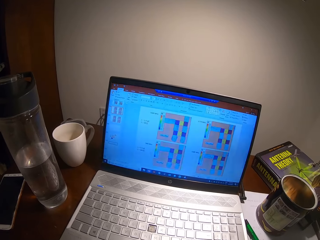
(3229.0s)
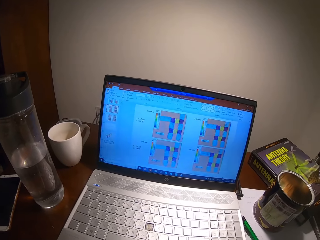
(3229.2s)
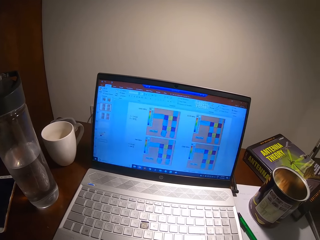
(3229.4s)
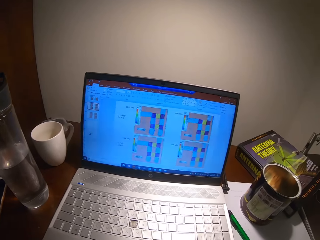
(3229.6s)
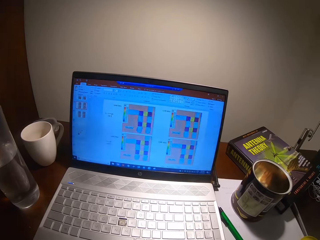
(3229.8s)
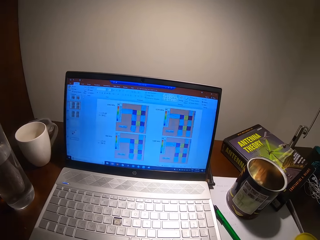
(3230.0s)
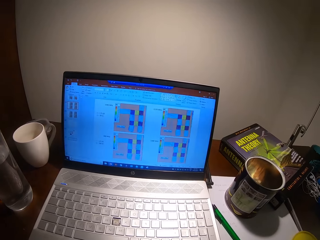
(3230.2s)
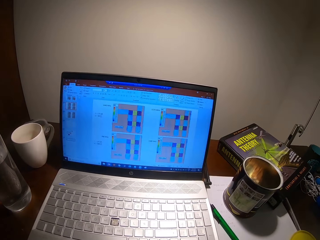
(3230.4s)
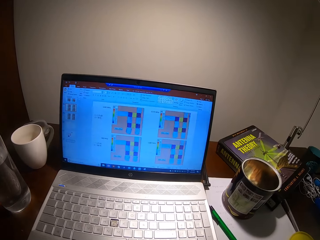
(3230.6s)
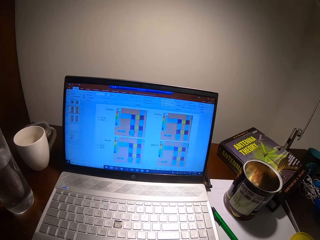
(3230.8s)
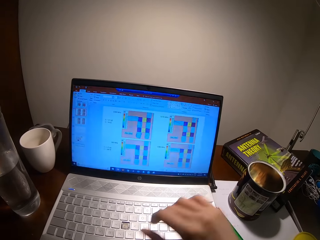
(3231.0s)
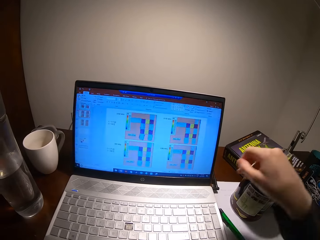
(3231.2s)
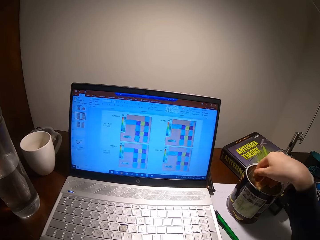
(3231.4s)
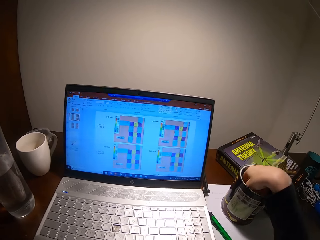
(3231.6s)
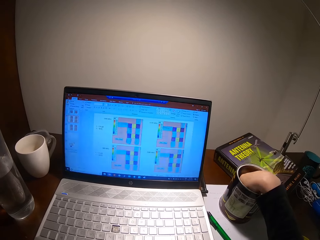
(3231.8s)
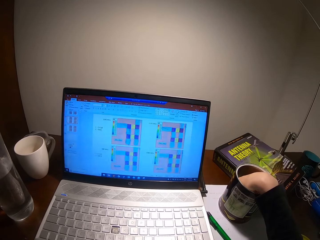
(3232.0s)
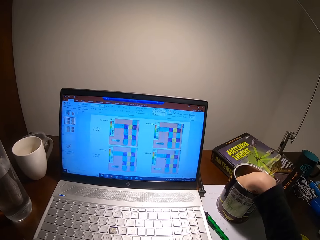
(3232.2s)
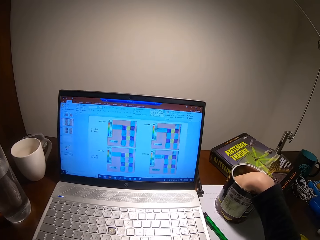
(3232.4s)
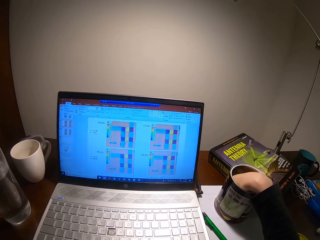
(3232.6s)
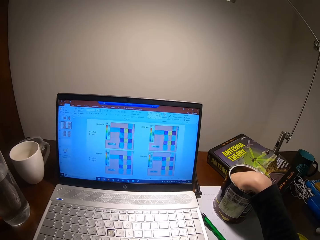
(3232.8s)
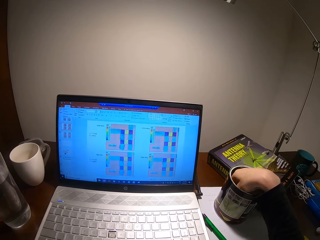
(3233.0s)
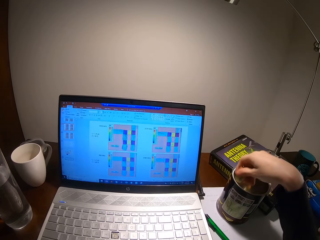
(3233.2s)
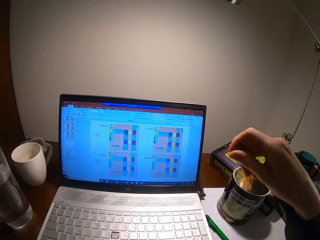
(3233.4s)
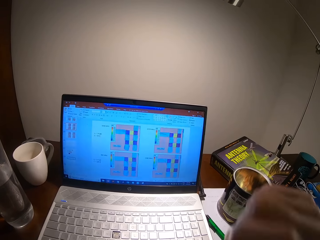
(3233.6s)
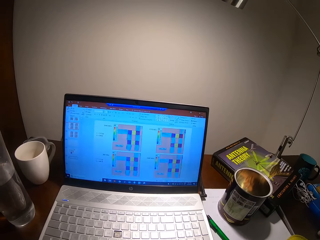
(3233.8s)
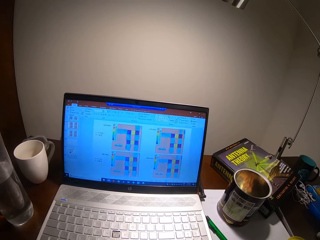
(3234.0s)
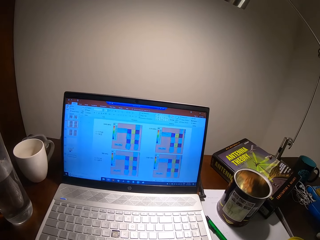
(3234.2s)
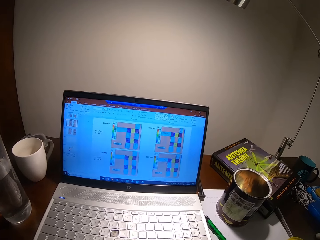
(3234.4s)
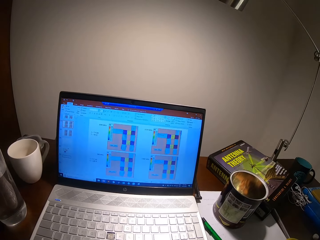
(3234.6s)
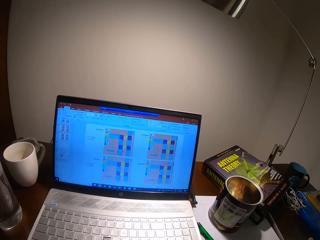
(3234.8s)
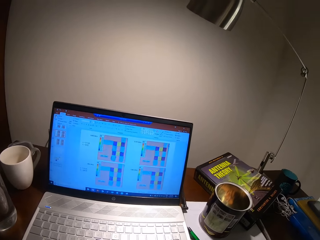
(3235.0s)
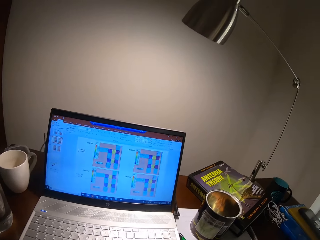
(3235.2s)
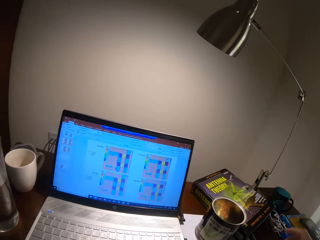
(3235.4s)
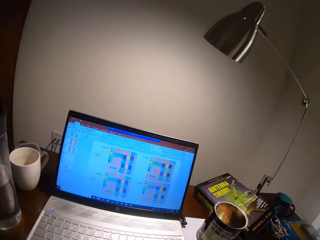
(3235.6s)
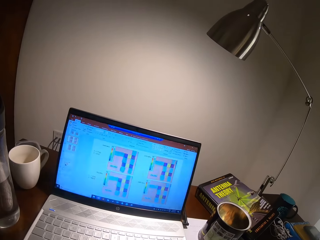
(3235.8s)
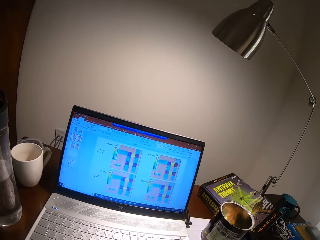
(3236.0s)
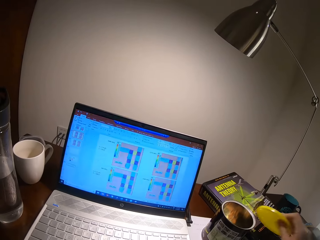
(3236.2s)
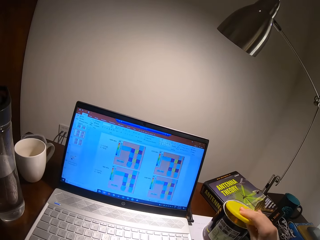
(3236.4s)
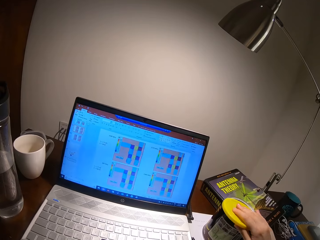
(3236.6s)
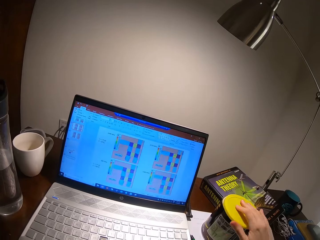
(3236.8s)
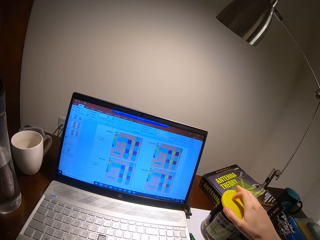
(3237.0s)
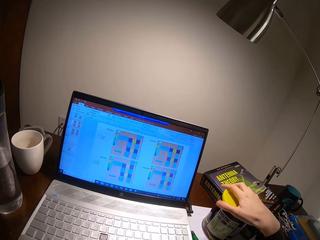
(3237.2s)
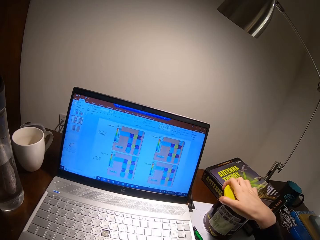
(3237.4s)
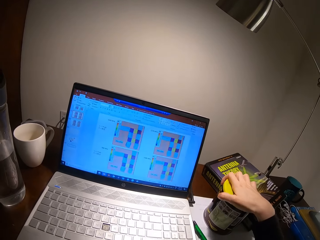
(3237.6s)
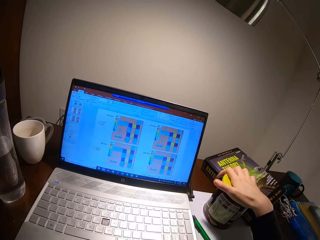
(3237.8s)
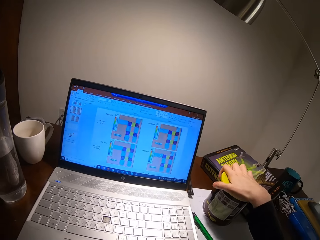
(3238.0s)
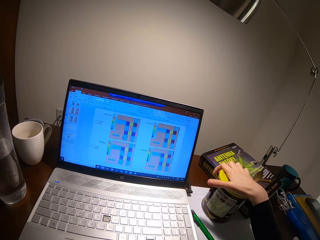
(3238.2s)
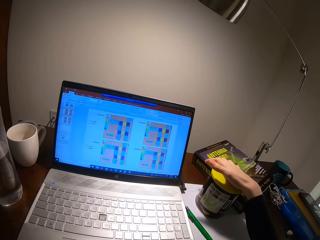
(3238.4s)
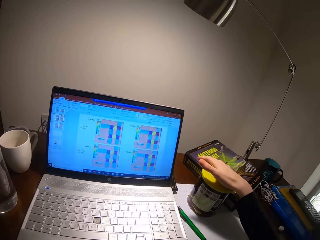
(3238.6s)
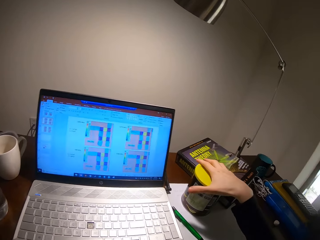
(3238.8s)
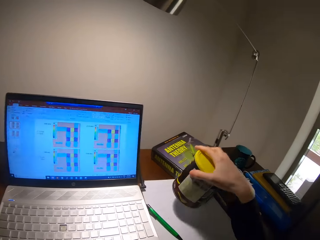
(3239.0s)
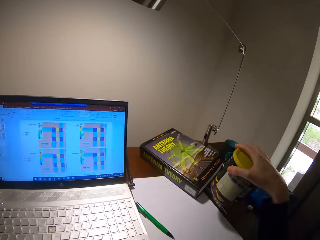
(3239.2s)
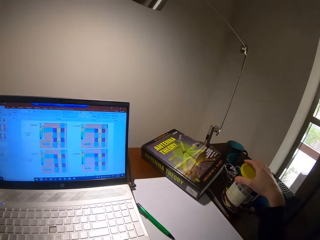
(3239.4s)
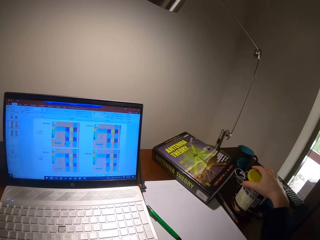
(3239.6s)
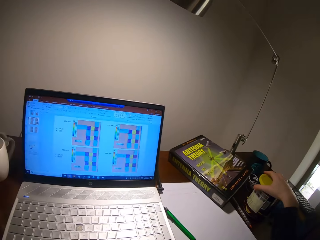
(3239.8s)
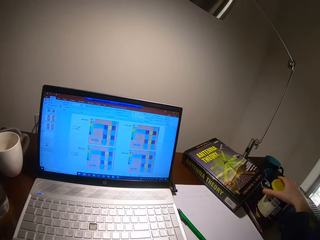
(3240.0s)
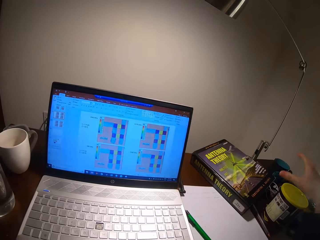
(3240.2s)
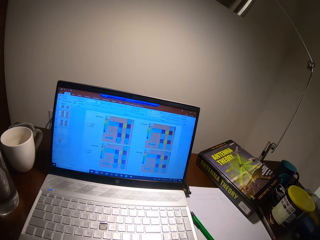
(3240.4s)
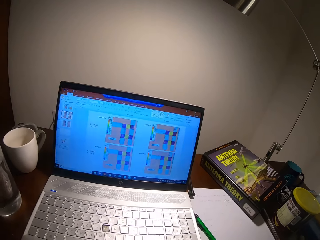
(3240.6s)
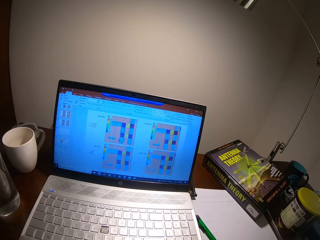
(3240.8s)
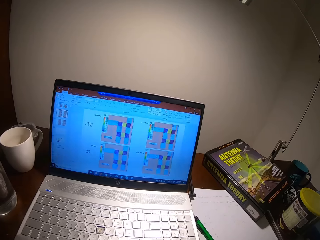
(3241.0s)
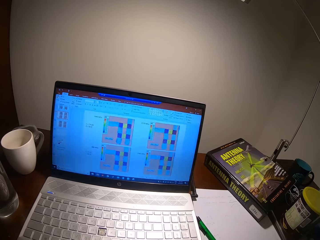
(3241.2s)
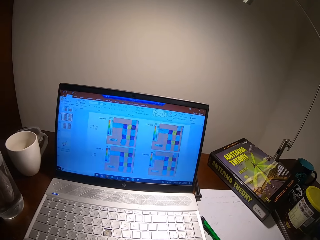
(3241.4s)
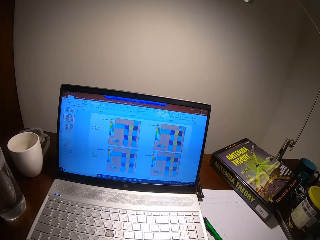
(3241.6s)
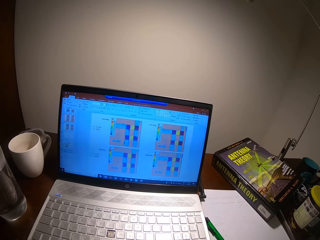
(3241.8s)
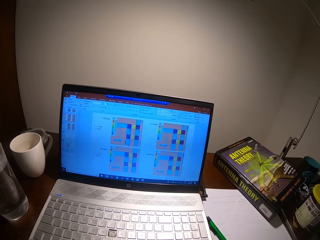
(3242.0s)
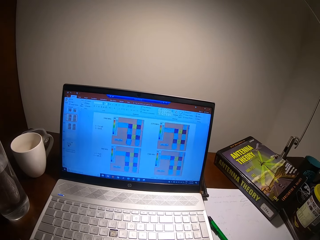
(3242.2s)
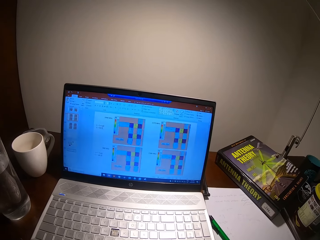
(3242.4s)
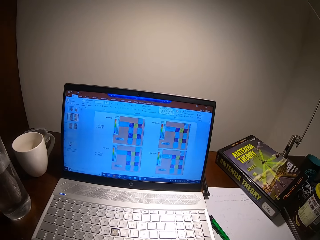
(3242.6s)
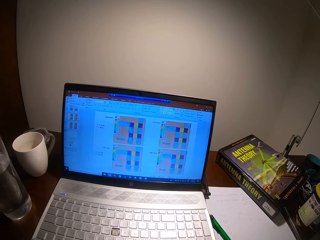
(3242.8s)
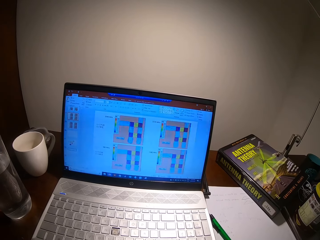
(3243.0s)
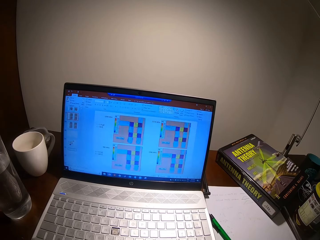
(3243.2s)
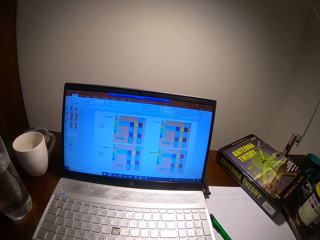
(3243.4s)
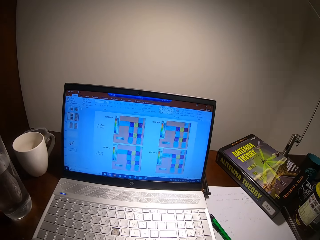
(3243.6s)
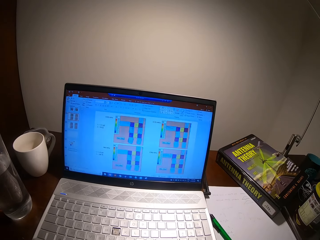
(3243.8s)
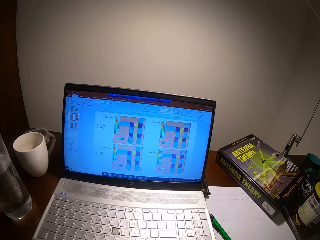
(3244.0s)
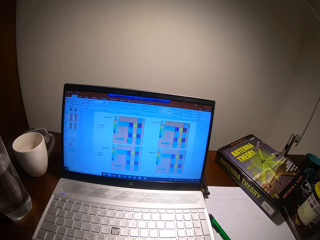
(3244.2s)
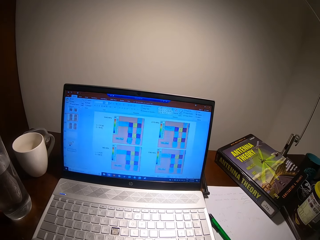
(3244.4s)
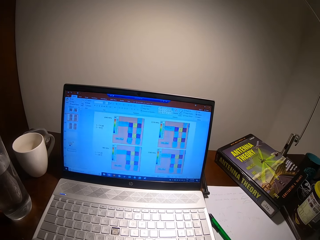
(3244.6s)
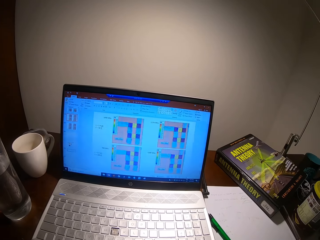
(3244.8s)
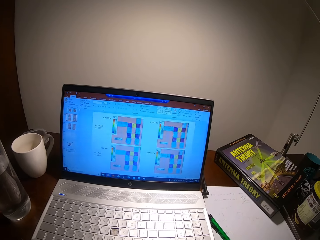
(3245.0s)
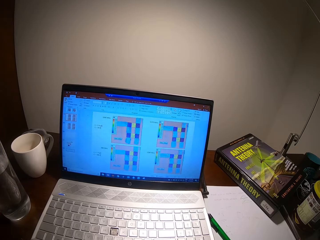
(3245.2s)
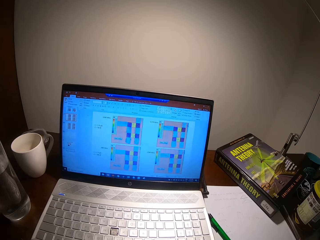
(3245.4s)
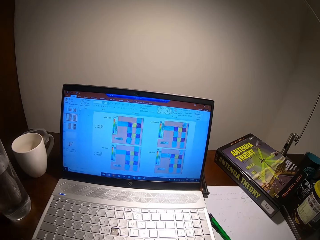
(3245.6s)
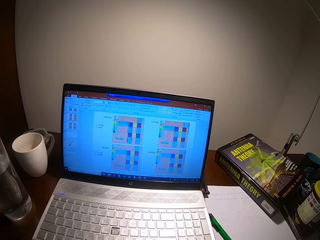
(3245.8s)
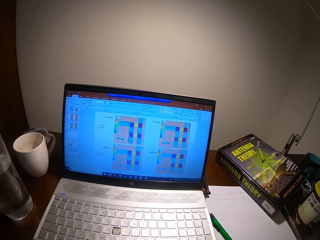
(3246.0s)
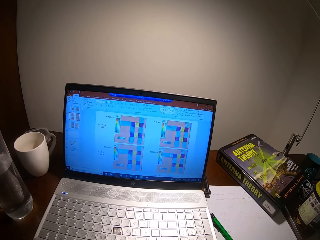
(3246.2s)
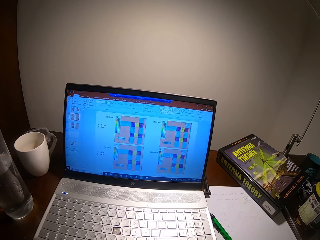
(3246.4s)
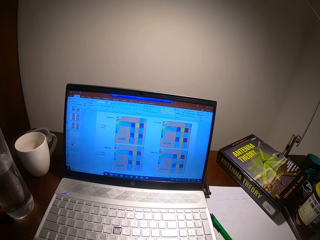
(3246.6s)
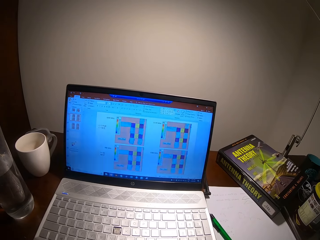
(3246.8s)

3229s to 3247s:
The camera wearer puts a hand in a tin or container. They take something from the container. They turn around. They put a lid on the tin. They put the container aside. They adjust the tin. They turn around.

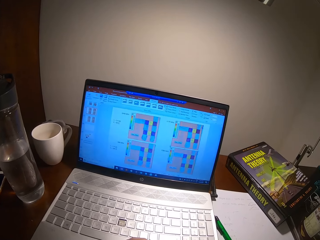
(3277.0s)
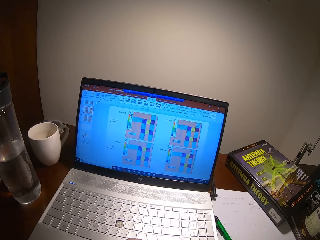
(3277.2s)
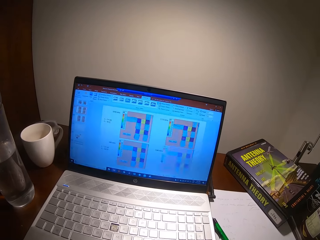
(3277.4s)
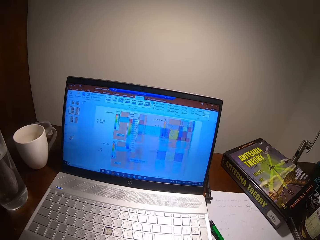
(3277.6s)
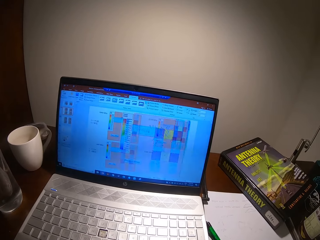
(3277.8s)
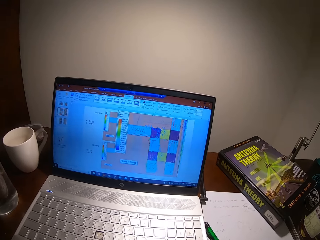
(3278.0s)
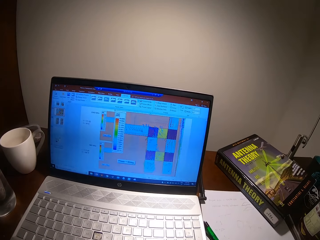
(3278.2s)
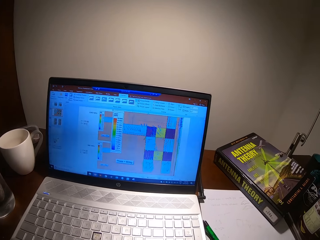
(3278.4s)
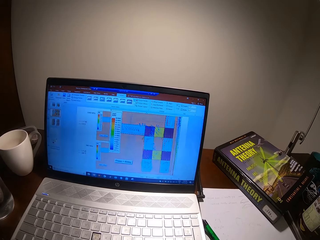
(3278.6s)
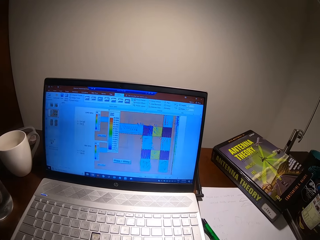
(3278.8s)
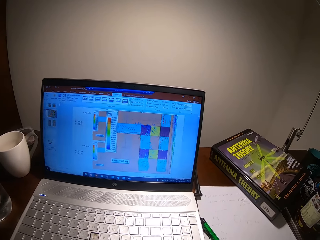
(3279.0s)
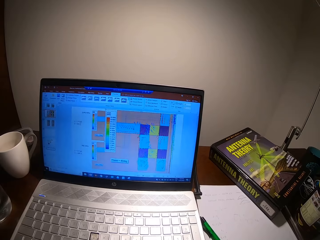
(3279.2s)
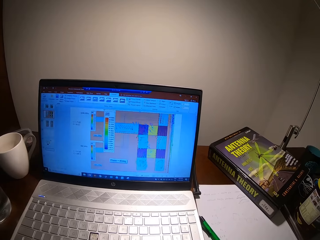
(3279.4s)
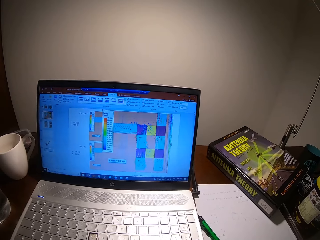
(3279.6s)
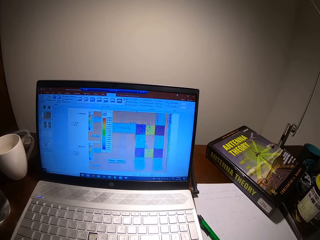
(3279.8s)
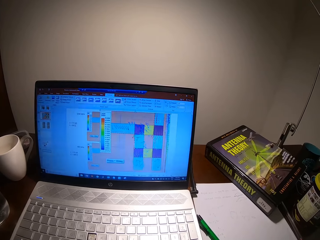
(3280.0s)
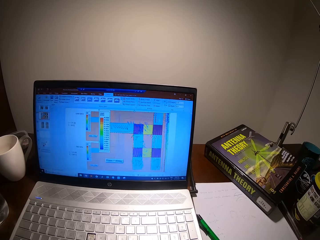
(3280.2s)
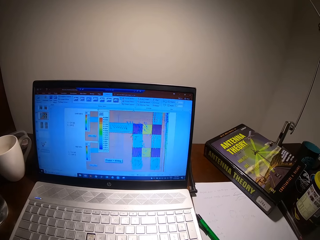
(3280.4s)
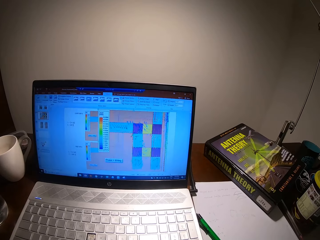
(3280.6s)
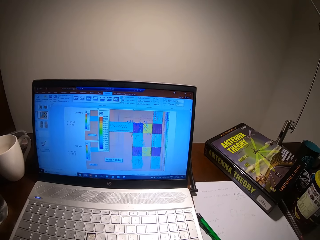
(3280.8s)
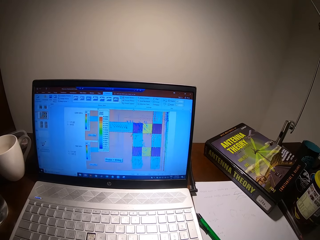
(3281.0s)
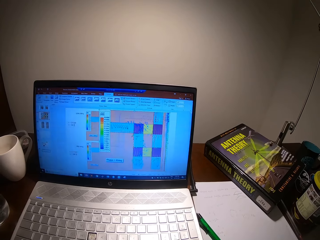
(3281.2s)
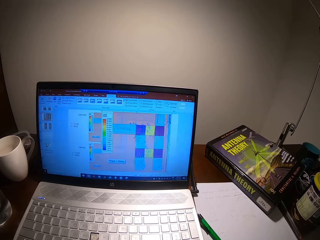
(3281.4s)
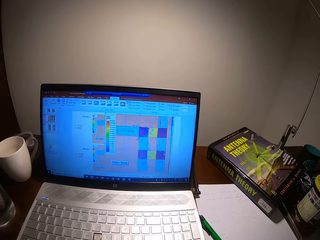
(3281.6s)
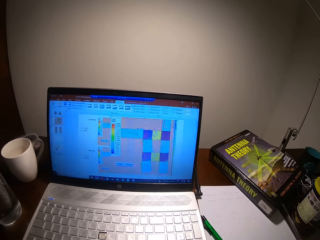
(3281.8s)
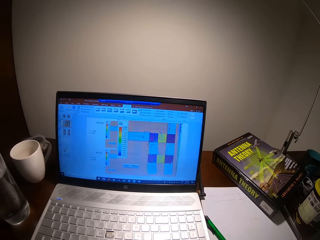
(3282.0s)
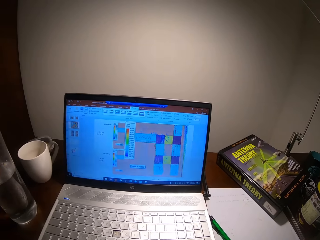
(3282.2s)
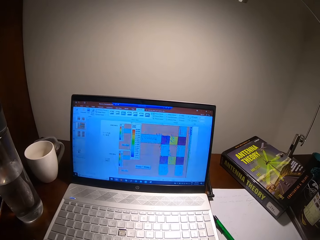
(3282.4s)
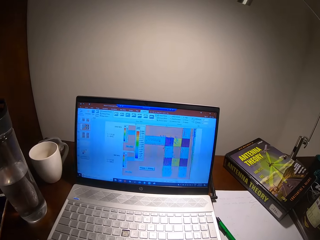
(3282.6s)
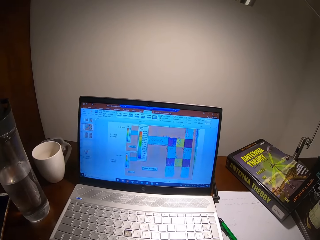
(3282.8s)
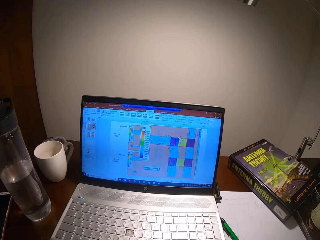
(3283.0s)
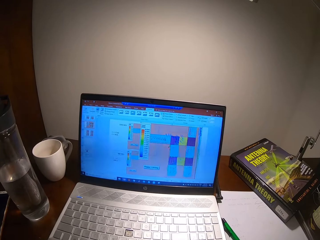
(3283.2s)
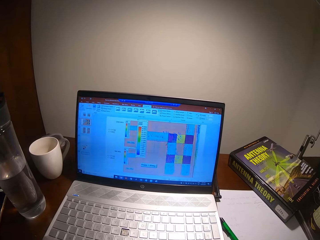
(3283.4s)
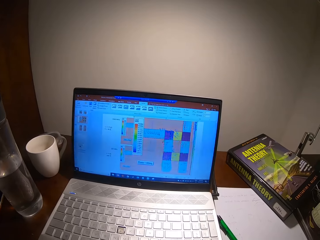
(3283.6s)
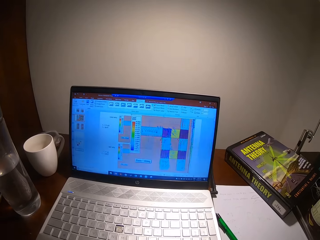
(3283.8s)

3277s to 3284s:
The camera wearer scrolls at the laptop screen.
